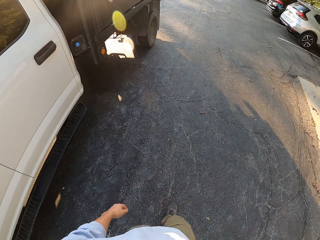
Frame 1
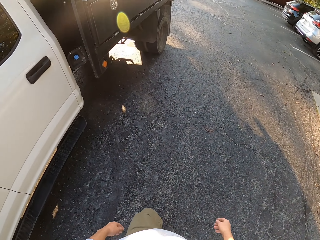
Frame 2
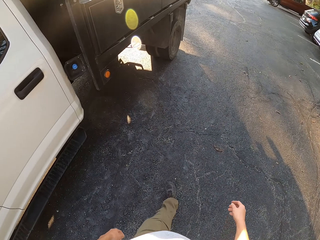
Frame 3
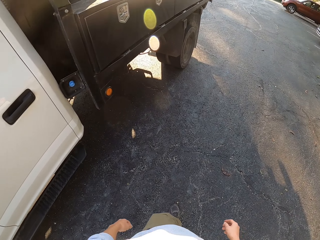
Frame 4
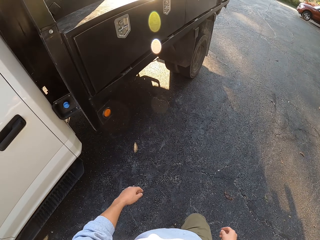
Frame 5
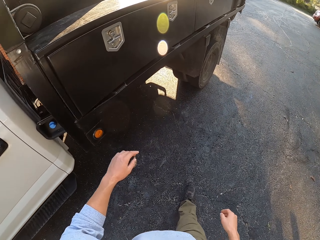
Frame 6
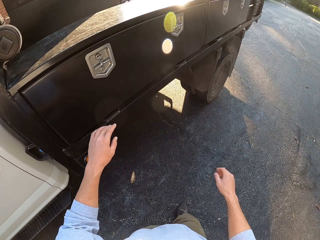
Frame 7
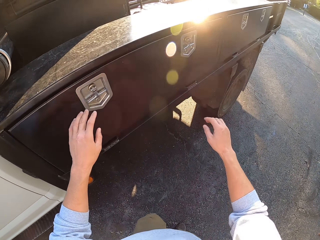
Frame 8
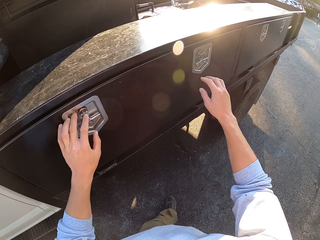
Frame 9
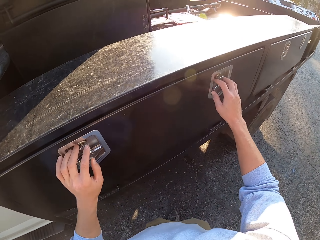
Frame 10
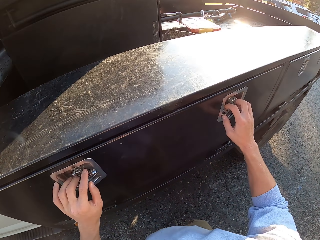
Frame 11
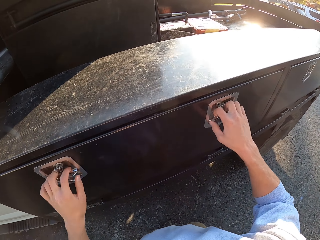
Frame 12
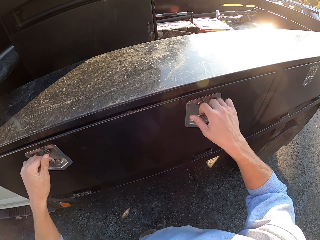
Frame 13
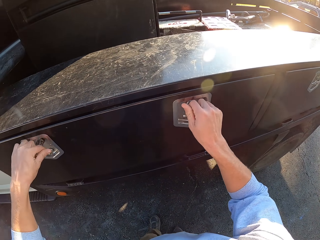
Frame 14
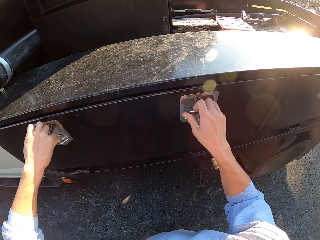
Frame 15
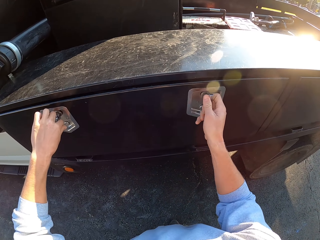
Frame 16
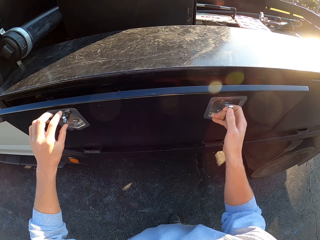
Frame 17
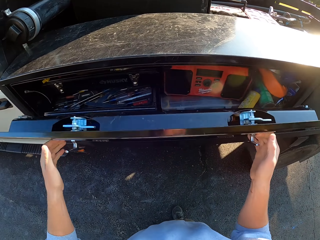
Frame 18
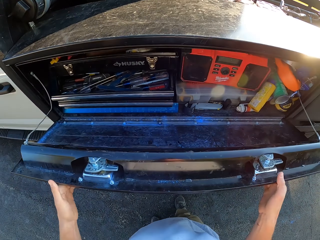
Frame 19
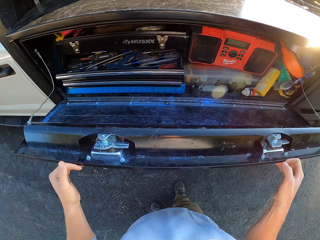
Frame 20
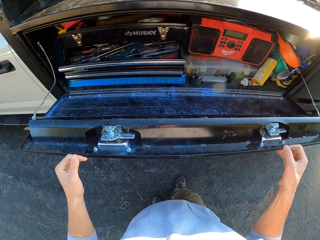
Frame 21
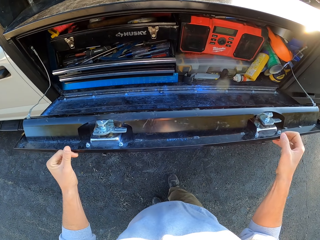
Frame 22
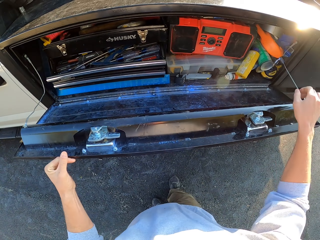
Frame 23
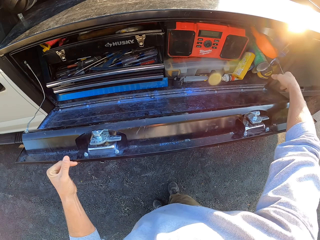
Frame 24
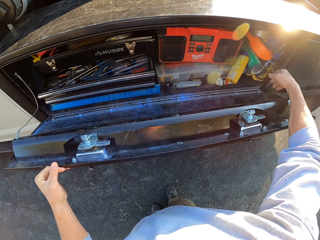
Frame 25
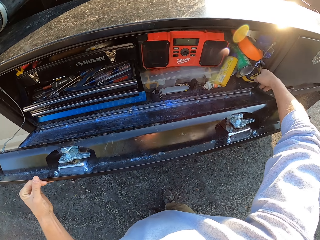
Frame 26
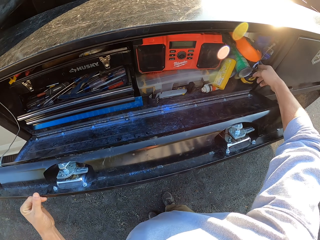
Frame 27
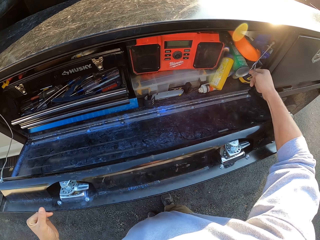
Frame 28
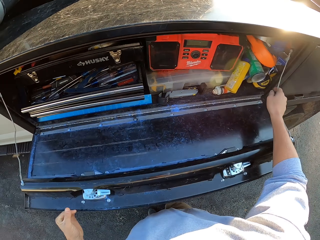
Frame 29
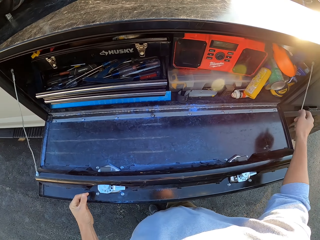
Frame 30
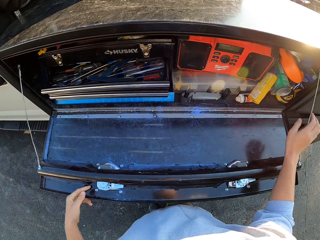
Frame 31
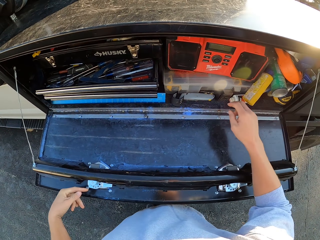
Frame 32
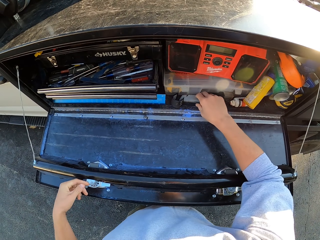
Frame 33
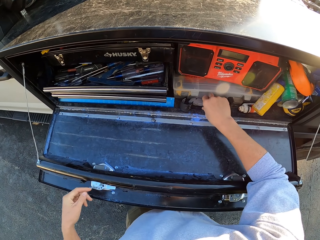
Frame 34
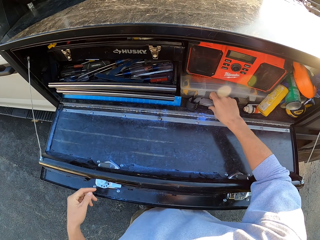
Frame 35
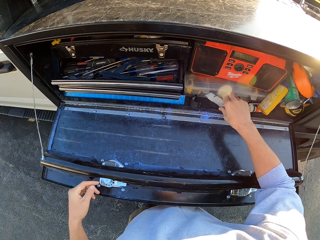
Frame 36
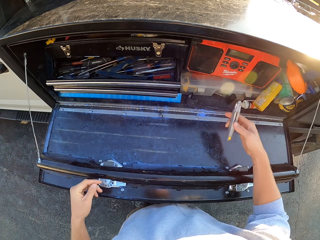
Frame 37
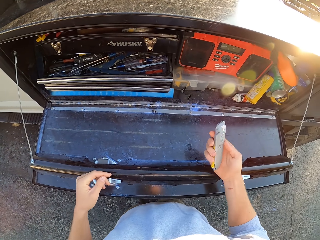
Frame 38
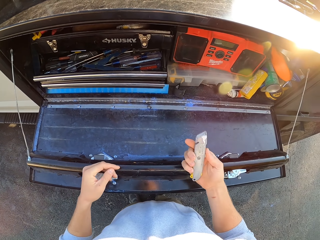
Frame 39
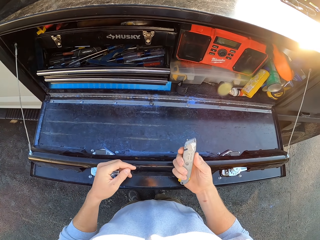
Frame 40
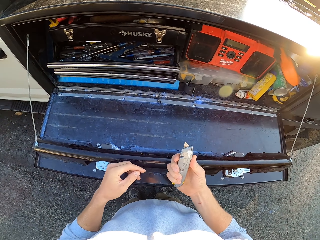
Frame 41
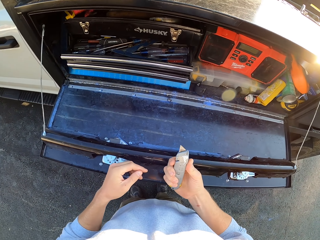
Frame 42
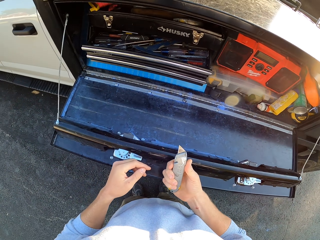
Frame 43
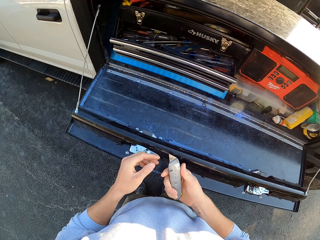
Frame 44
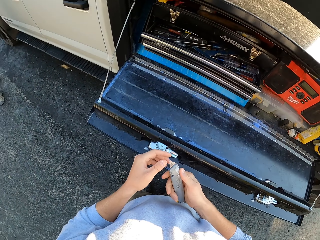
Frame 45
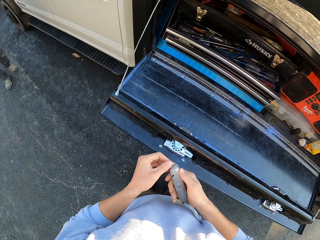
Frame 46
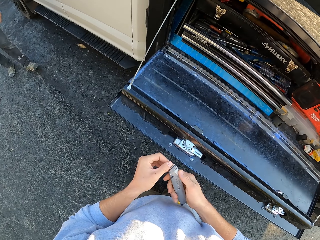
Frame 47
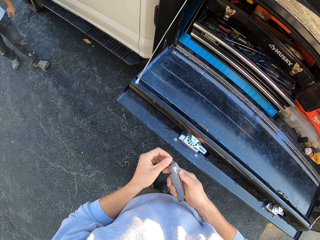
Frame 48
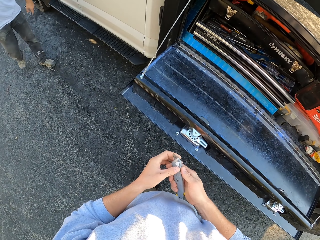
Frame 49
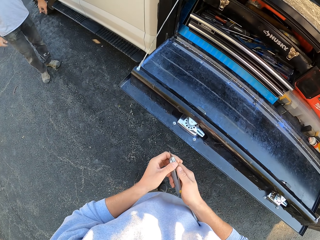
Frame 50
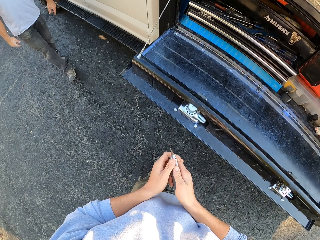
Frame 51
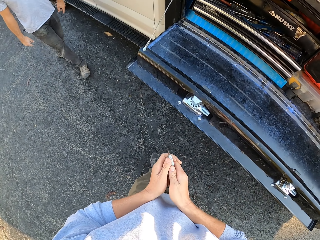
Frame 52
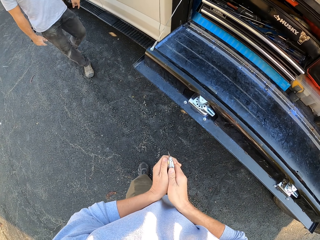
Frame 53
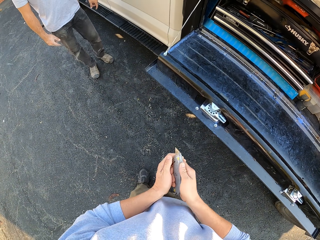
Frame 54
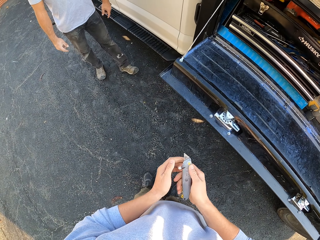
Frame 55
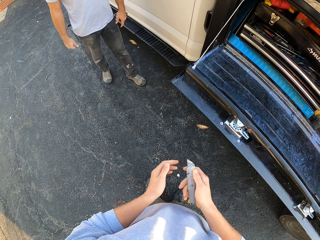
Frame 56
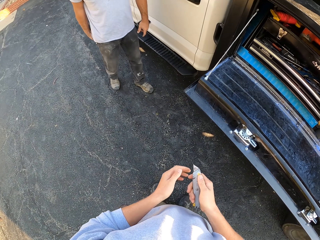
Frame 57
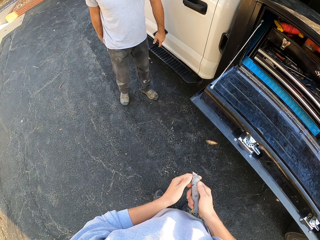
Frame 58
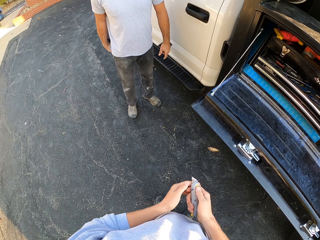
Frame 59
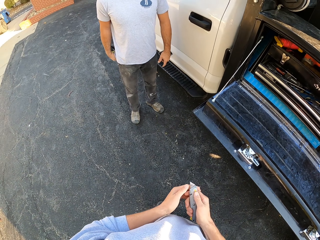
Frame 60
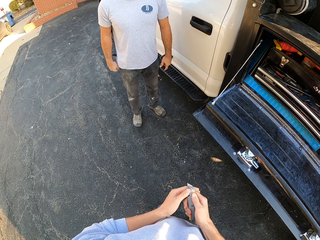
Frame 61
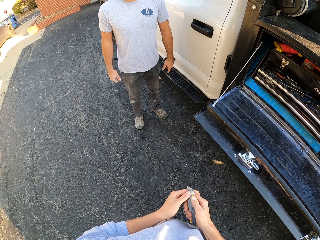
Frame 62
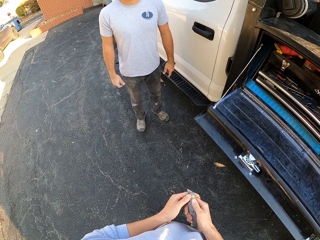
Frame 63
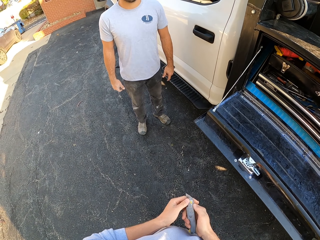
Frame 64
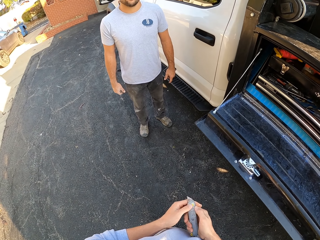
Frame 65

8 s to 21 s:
The camera wearer opens a truck toolbox or side truck. They adjust the side truck. They pick up a paper cutter. They inspect the paper cutter. They walk around. They hold the cutter.

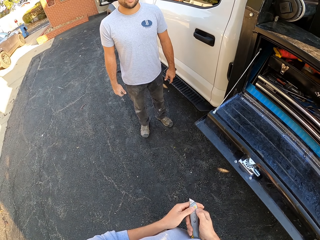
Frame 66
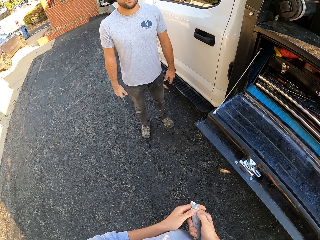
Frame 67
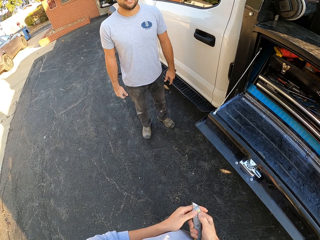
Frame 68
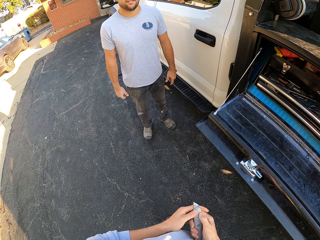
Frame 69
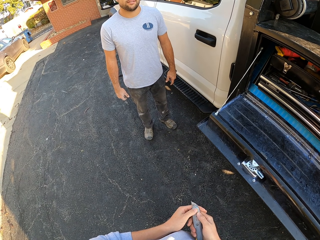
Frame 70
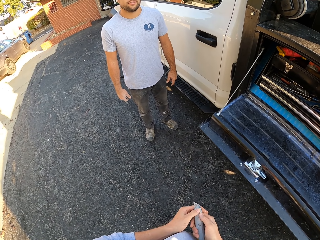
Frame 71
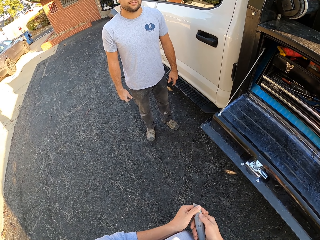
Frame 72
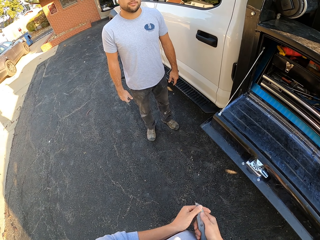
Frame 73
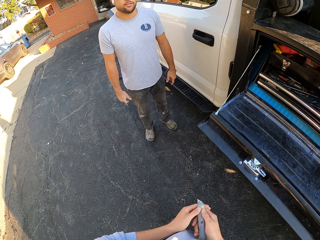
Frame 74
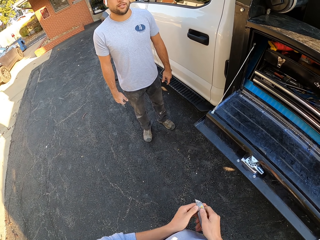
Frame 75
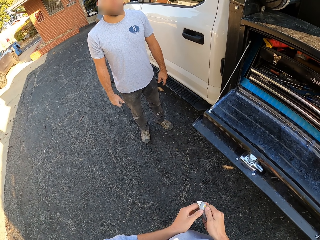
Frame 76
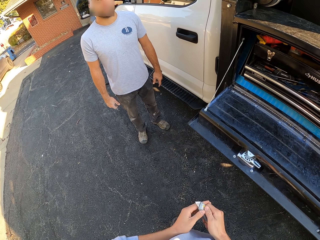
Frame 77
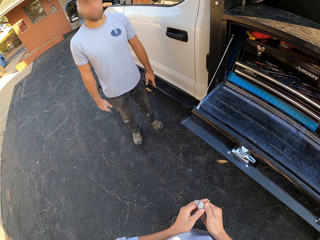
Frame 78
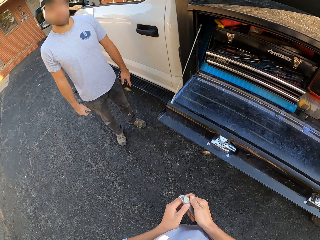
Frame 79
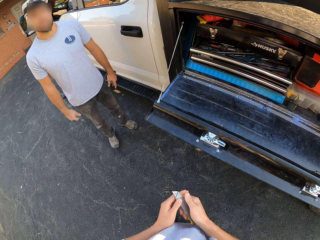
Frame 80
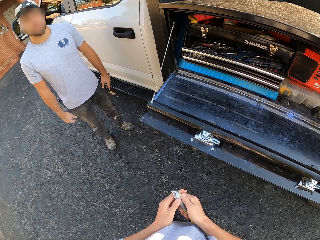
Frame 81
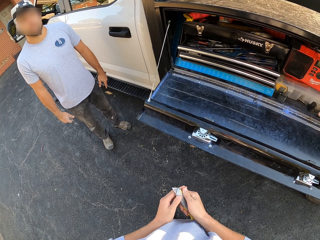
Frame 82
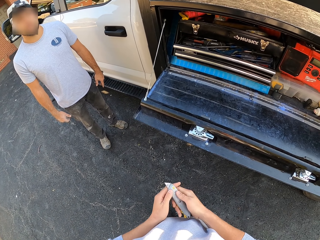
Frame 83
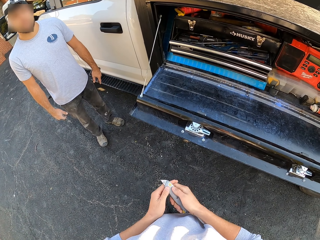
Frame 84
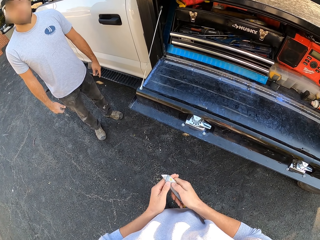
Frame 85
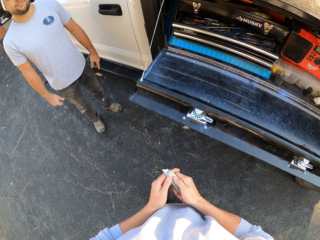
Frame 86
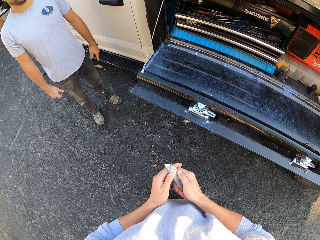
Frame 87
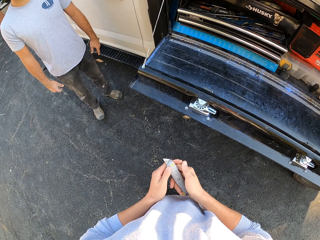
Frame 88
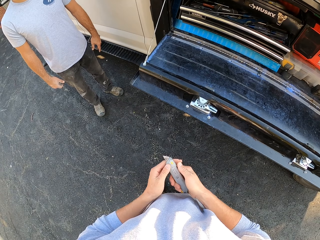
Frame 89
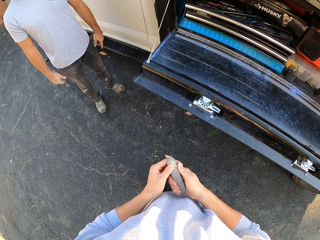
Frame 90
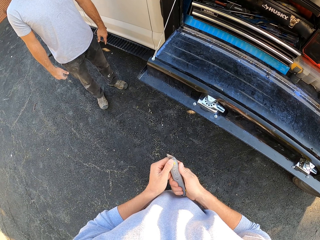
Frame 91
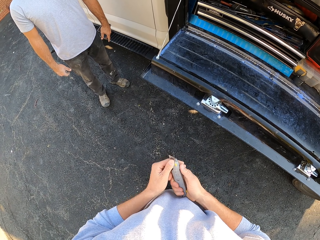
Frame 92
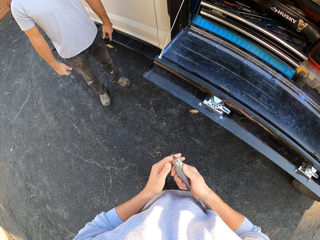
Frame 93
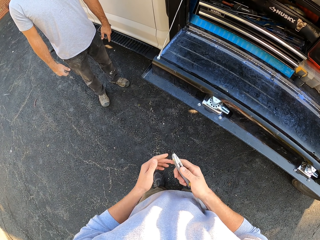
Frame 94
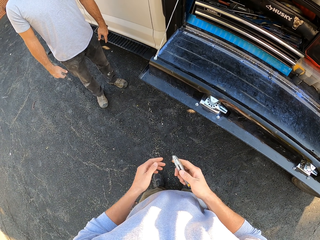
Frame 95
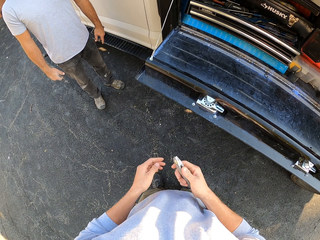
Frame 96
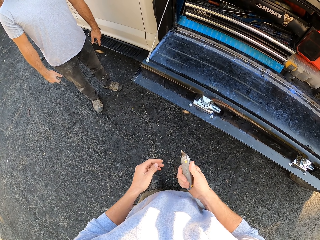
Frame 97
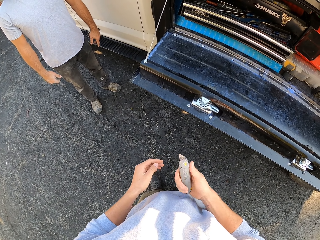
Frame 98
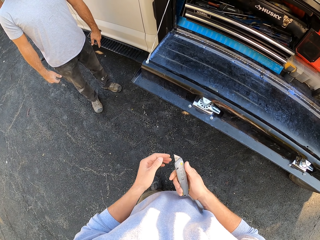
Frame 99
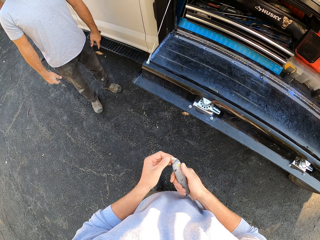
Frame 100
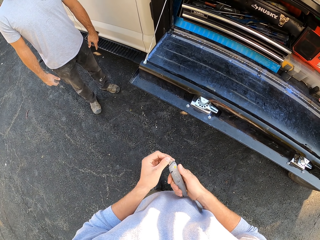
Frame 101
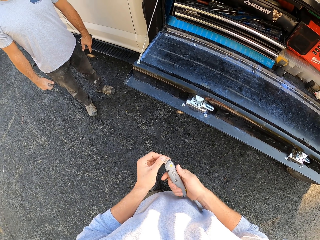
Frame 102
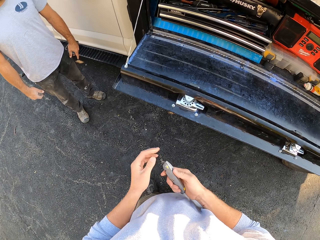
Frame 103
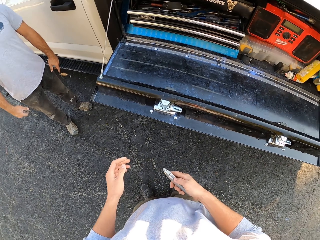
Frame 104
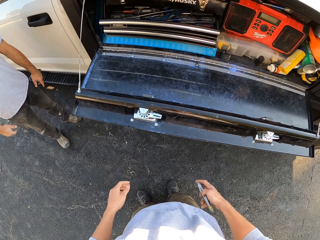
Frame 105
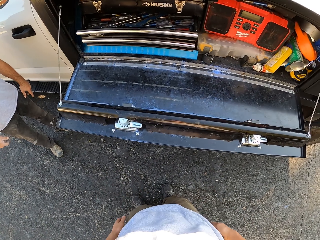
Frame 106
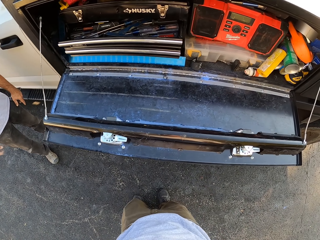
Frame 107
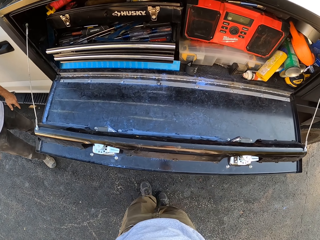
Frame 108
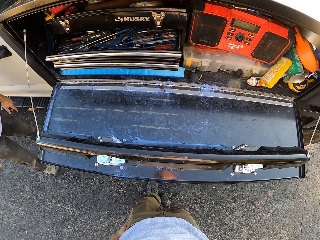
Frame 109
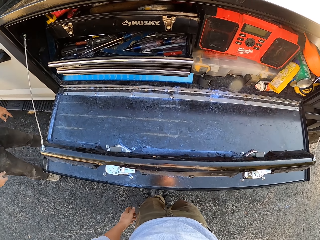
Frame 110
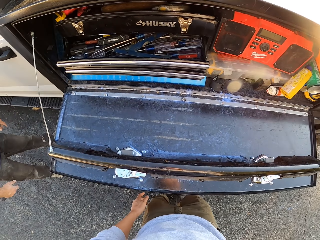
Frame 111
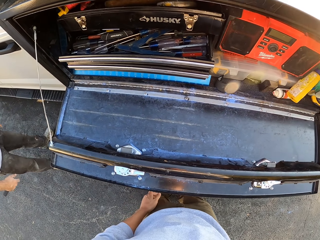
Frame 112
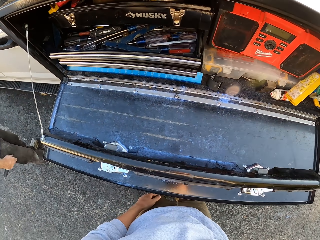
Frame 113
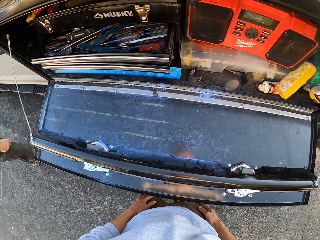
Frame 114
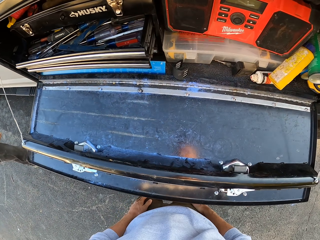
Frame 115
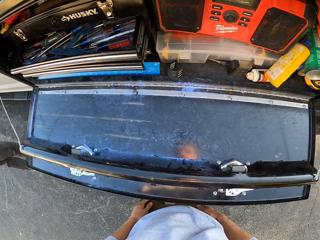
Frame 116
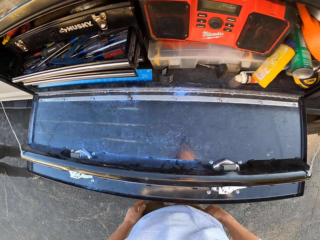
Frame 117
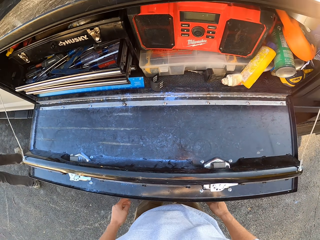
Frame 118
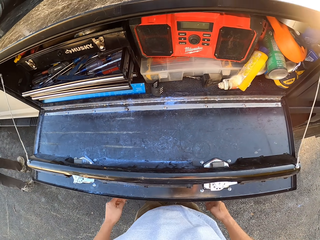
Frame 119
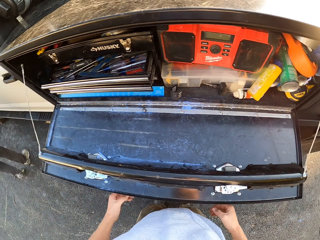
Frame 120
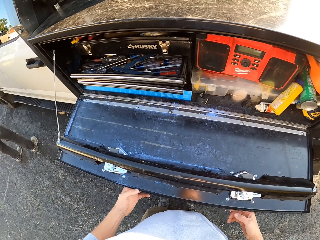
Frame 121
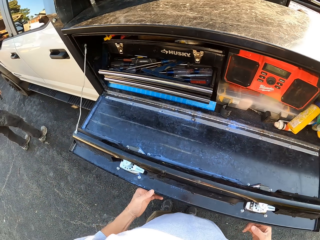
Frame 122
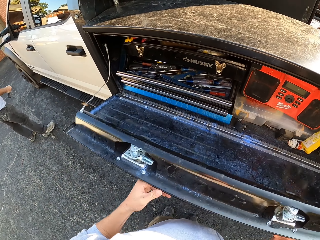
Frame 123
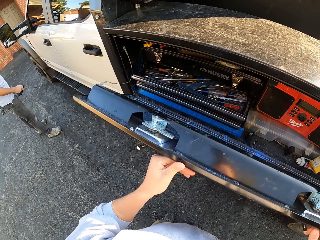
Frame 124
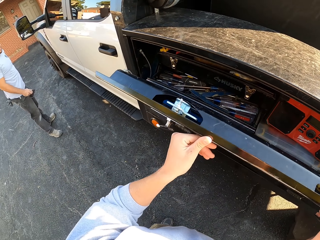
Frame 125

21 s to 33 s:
The camera wearer stares at a man. They turn around. They inspect the paper cutter. They turn to the side. They hold the cutter. They turn around. They stare at the truck toolbox. The man walks around.
